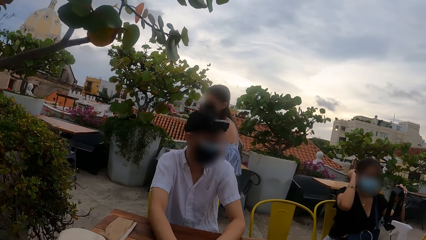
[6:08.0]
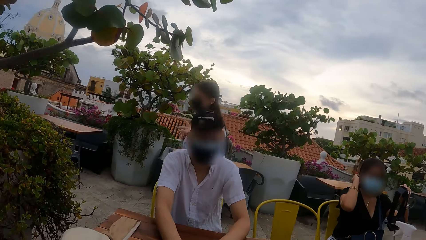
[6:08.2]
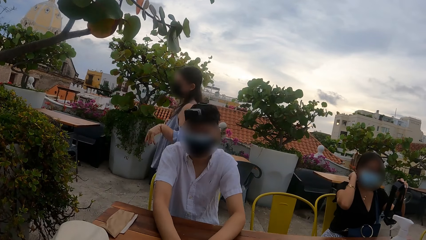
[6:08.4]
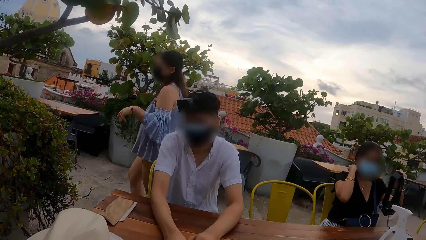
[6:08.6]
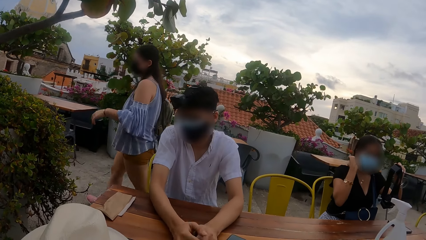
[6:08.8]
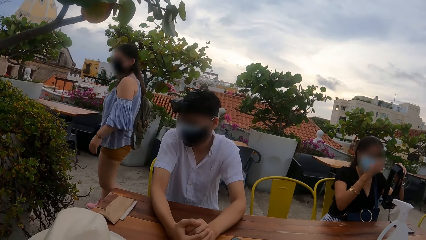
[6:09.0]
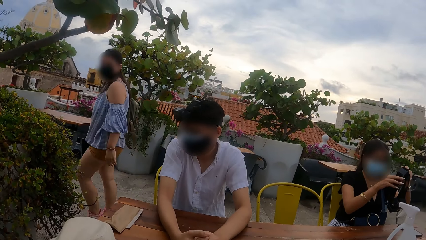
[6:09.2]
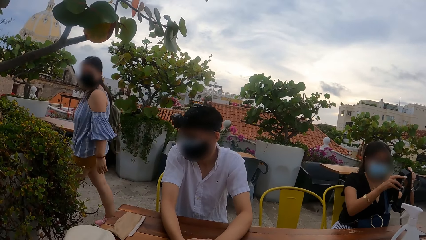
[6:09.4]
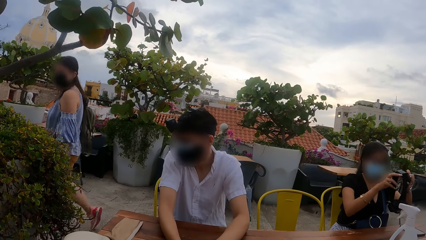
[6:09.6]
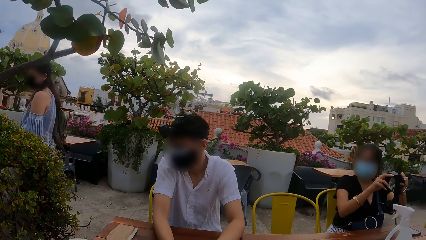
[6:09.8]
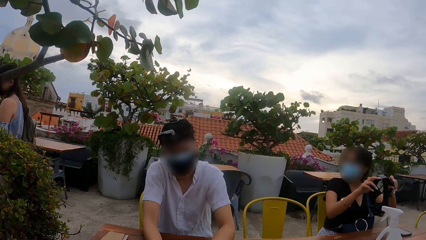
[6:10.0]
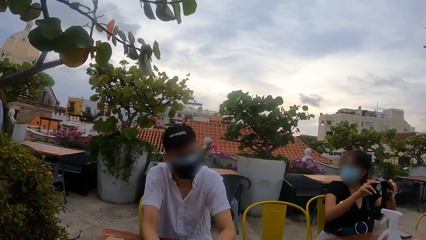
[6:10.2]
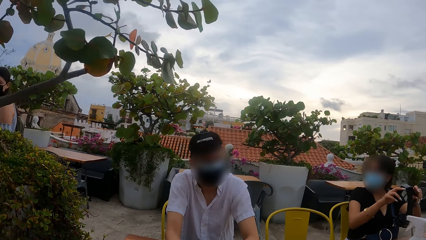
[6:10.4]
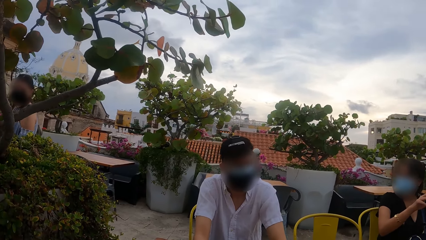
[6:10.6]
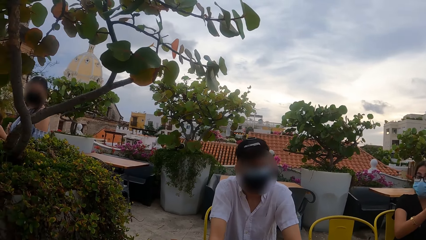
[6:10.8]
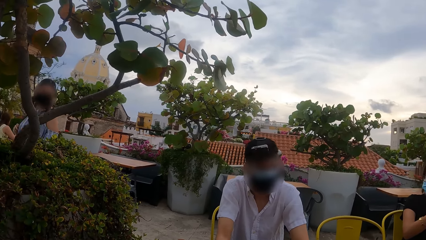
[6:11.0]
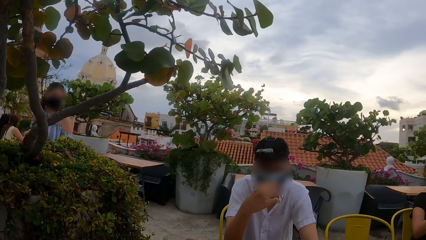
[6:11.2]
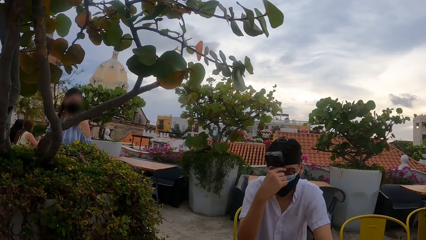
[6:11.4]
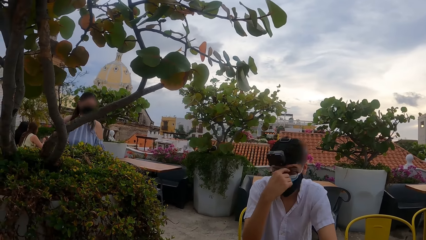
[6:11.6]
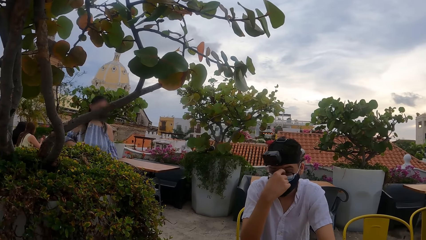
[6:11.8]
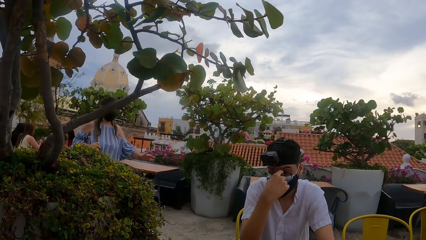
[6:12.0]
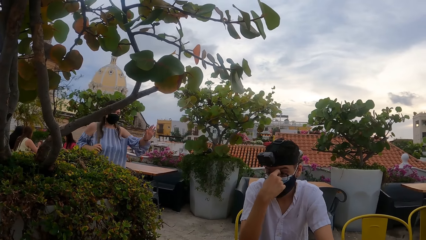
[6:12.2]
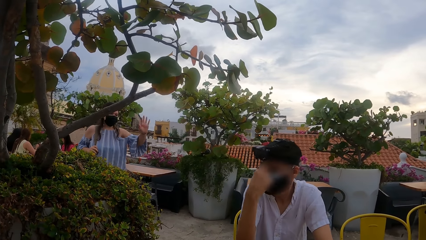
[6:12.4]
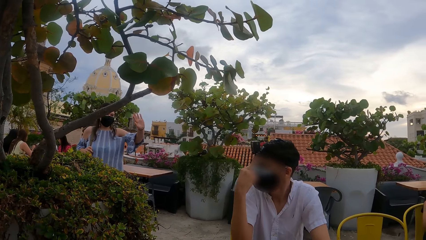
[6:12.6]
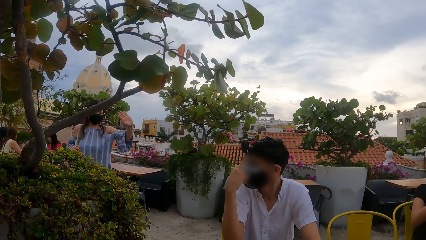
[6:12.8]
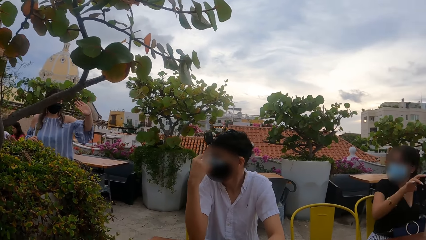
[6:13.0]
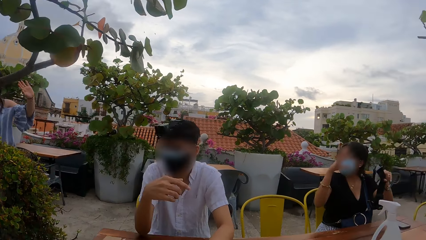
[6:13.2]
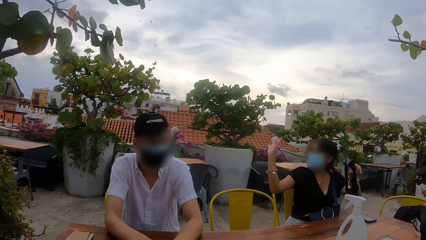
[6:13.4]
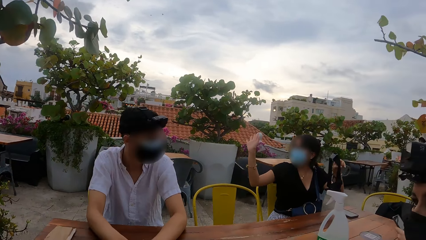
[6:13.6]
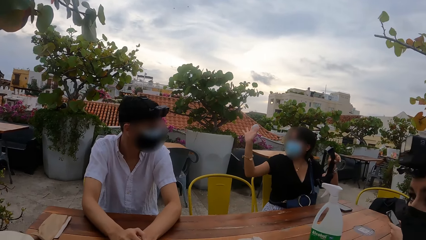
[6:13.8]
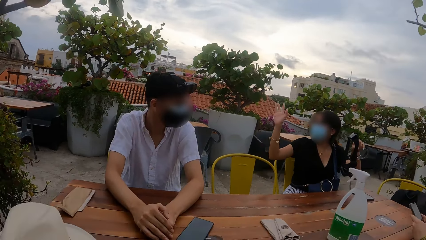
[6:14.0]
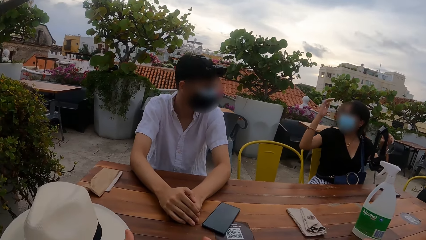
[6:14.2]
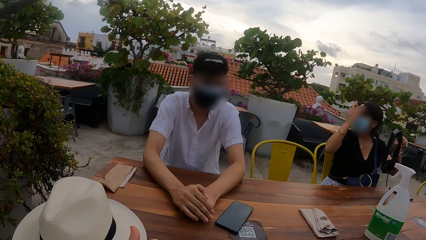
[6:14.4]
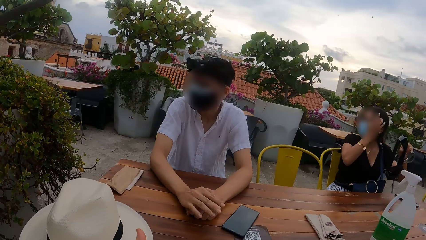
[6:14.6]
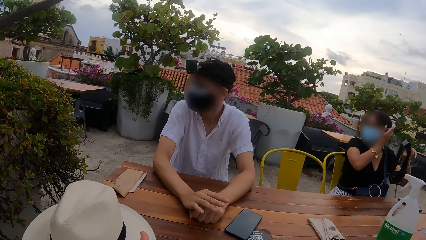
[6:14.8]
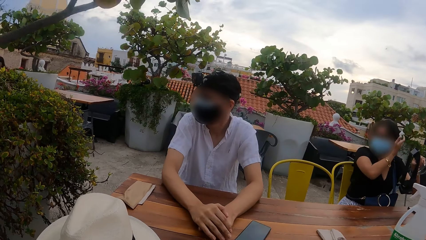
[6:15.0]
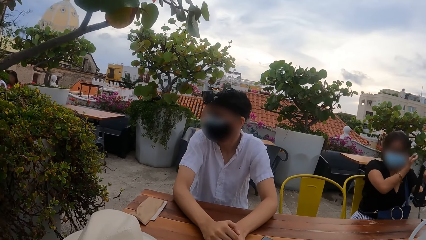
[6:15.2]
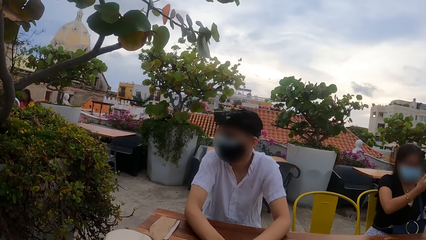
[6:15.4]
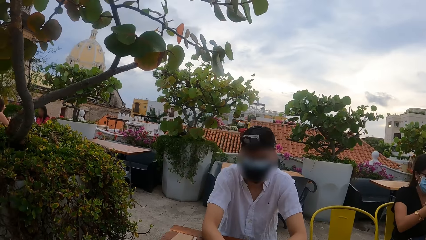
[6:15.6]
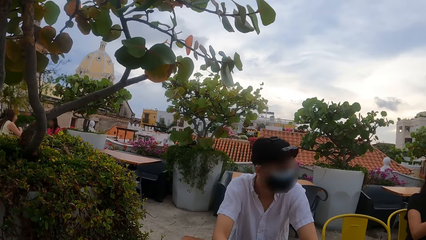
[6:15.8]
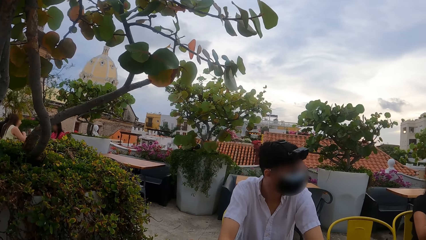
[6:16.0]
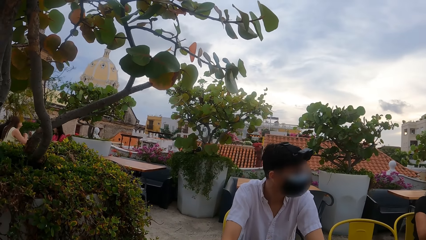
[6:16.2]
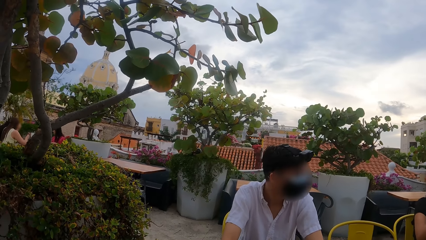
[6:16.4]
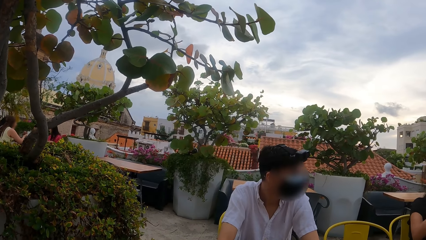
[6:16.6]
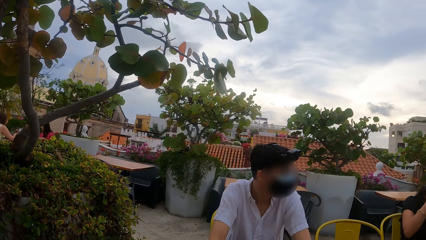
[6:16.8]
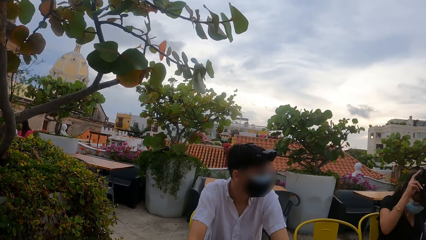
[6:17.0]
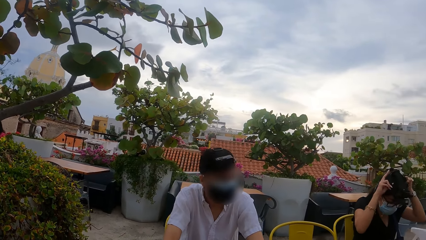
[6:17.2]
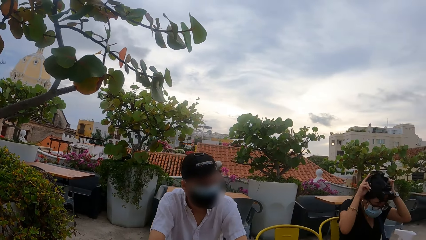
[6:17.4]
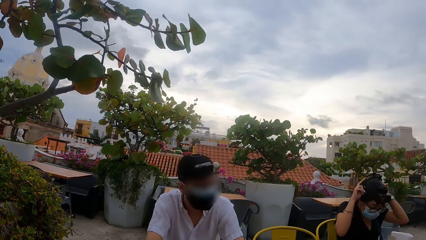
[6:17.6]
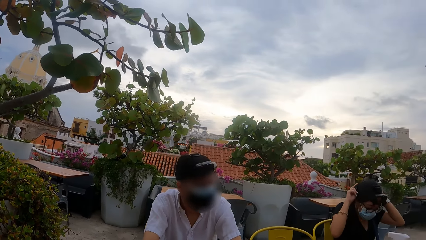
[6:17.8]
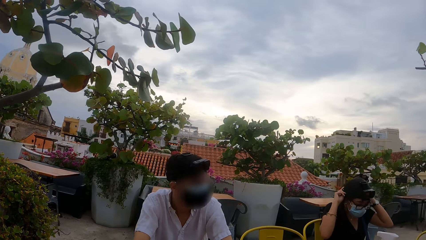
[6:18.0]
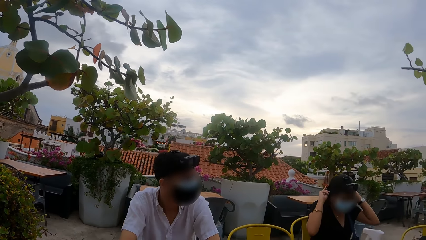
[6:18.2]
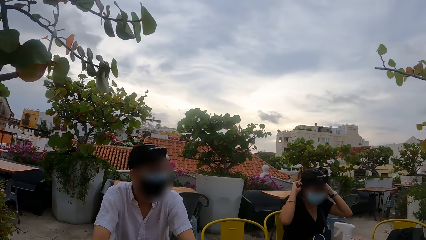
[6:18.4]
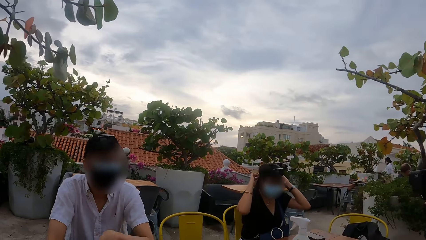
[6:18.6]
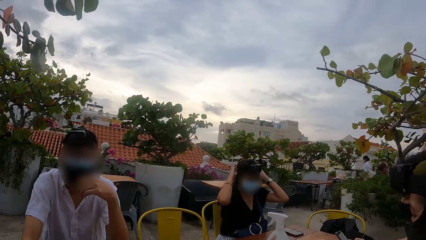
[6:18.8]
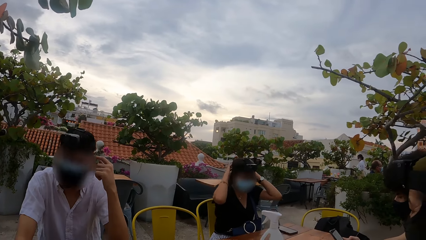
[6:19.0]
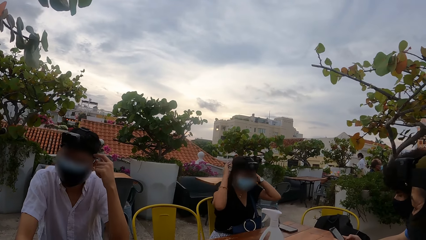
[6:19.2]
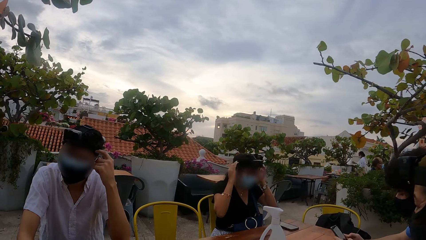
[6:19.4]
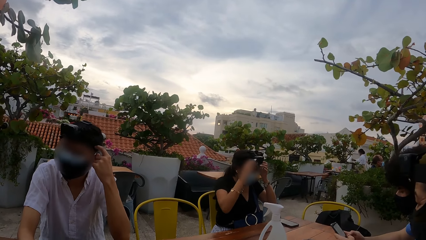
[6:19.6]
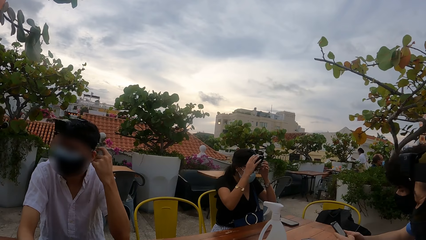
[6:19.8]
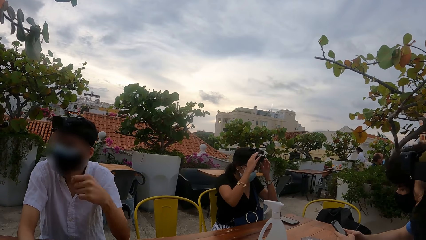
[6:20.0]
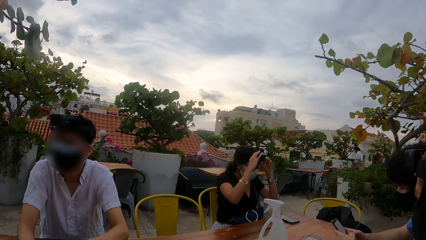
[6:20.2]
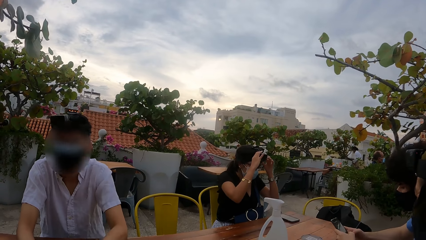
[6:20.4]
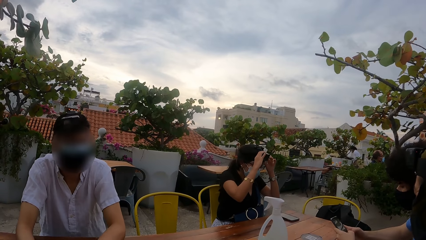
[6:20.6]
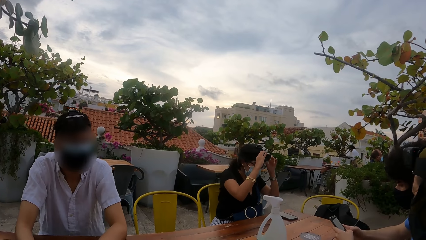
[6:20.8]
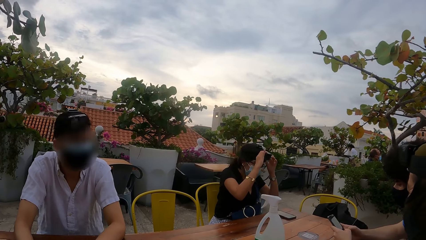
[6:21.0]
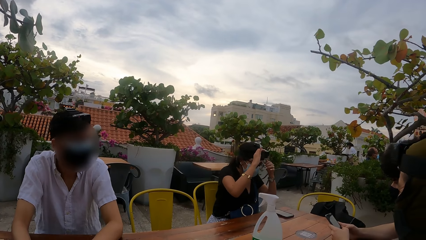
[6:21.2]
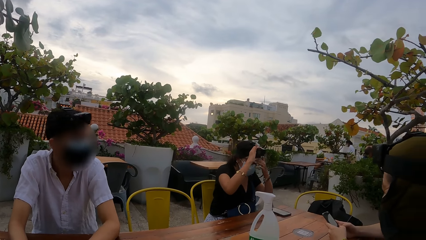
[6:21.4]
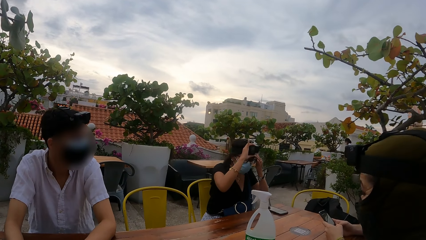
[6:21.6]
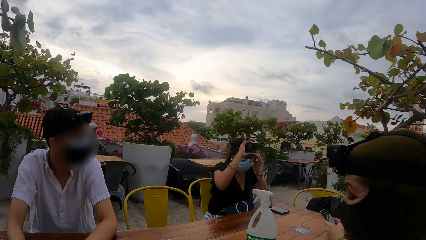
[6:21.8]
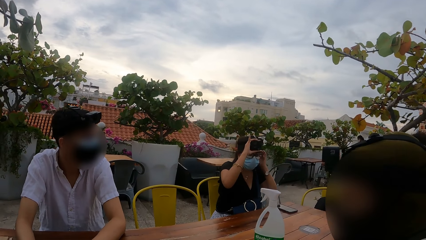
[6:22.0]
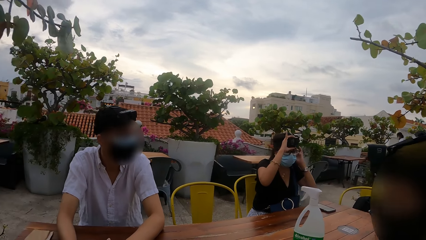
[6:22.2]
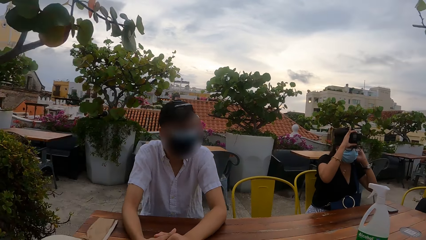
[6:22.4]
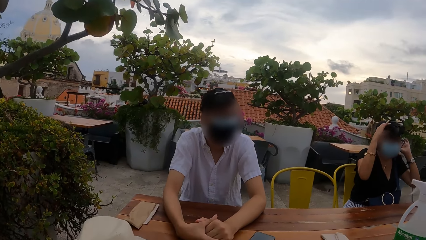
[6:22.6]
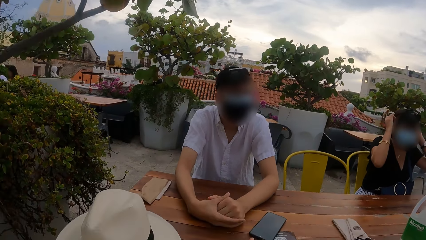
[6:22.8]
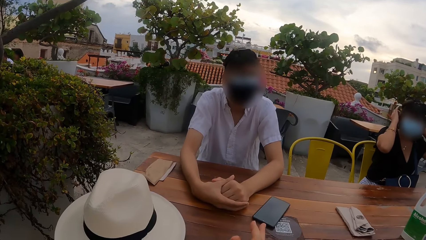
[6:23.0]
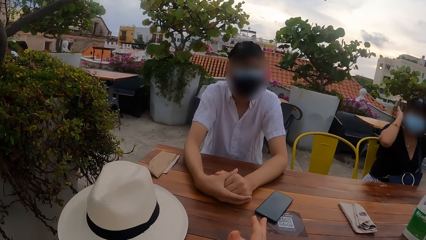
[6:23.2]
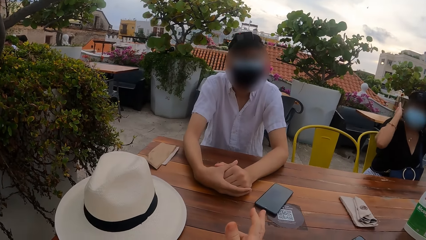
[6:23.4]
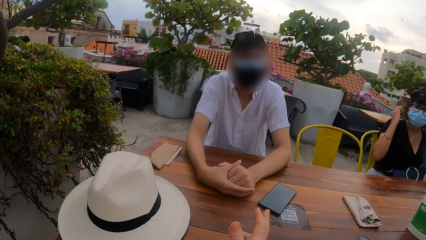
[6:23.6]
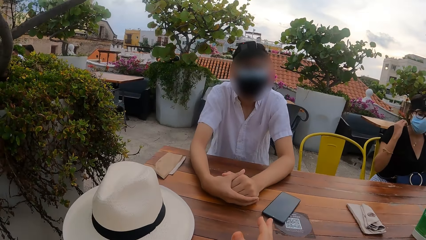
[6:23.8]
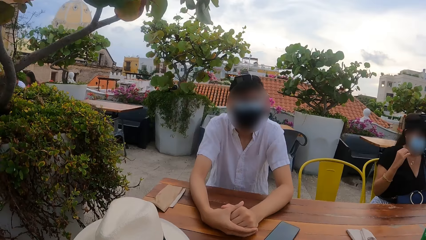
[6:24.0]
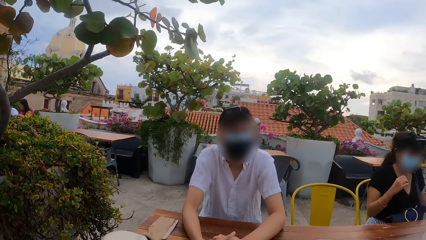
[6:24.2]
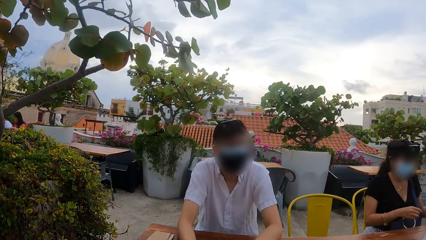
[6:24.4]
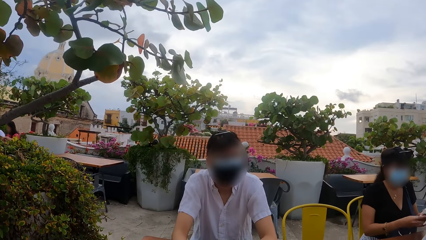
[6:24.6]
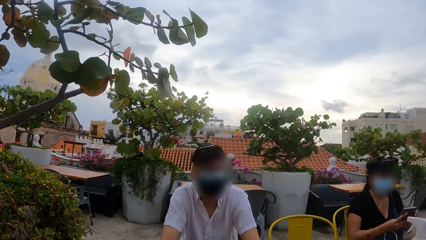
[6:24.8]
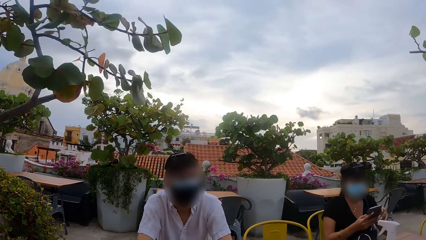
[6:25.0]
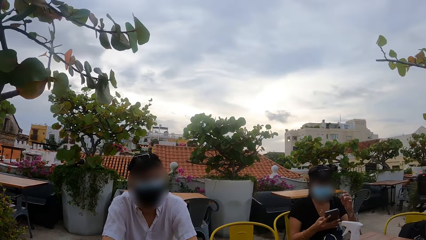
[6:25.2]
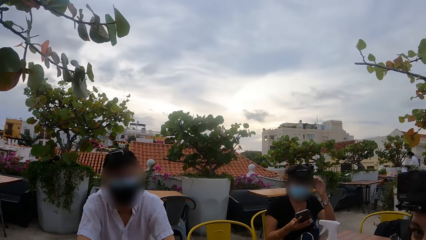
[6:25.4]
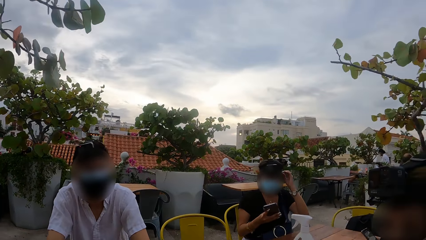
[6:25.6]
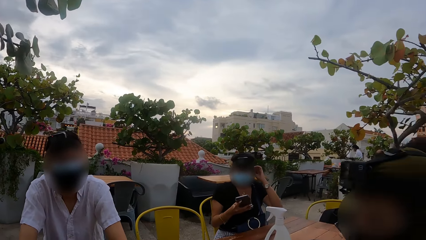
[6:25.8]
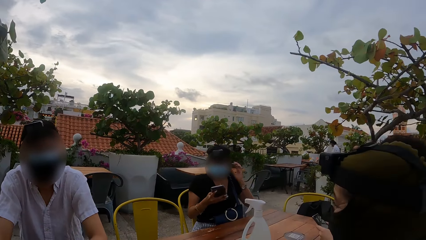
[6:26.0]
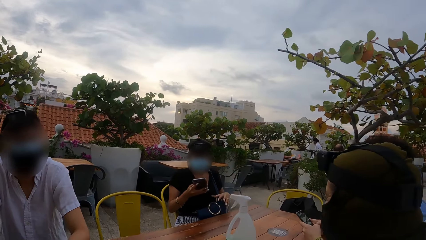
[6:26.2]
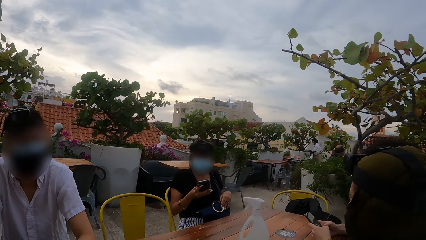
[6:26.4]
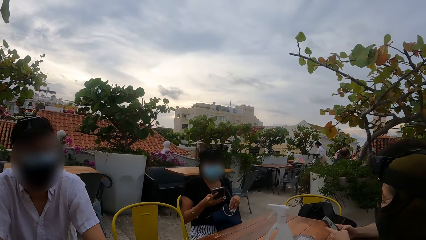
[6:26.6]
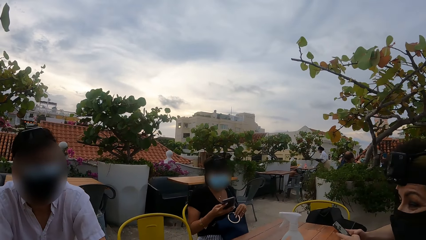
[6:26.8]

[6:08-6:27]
A woman walks away. The camera wearer looks at the woman. A man touches his face with his right hand. The woman waves at colleagues. The camera wearer looks at the woman. Another woman interacts with a third woman. The third woman interacts with the second woman. The camera wearer looks around the environment. The third woman wears the headcam on her head with both hands. The third woman holds the phone in her right hand.
